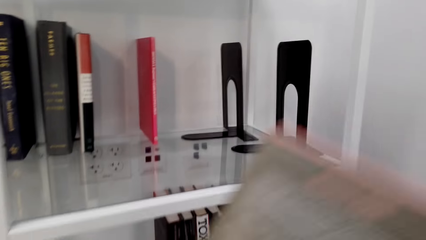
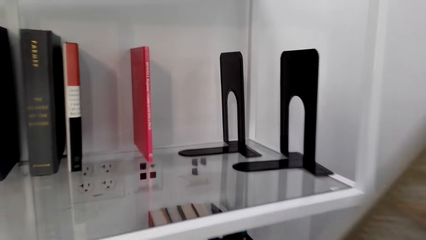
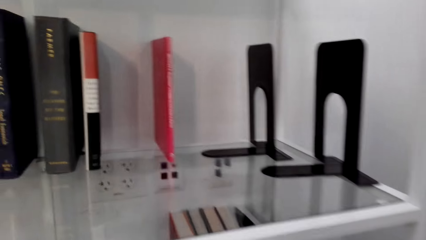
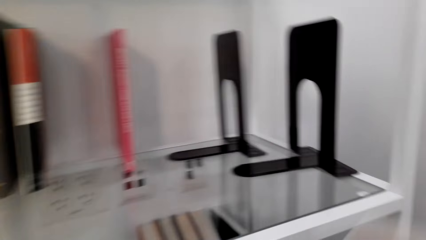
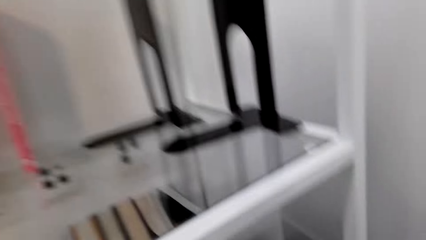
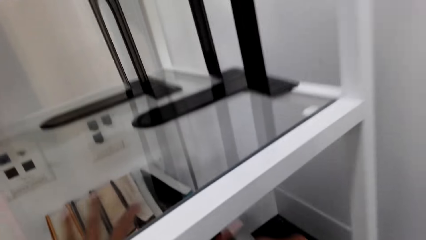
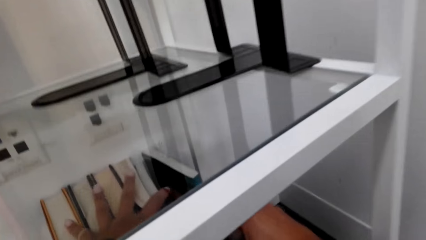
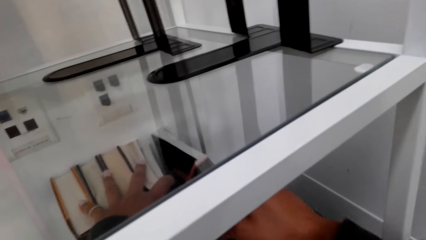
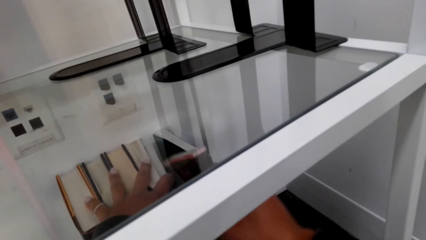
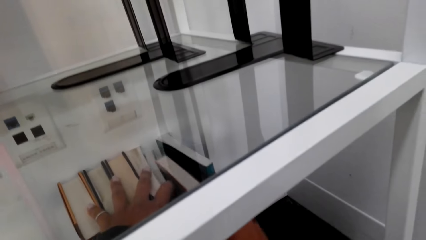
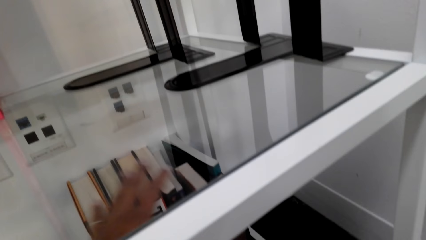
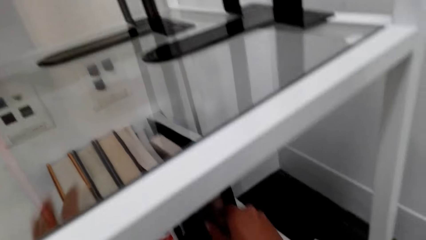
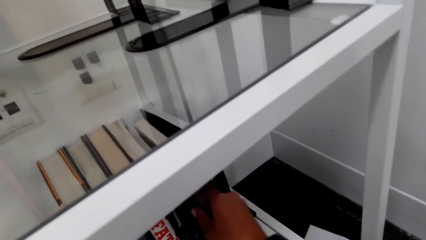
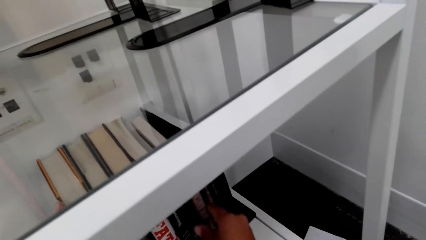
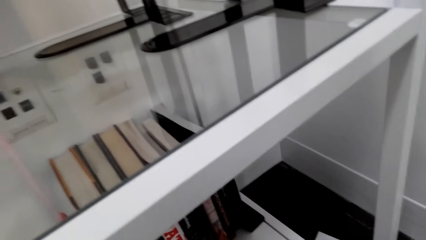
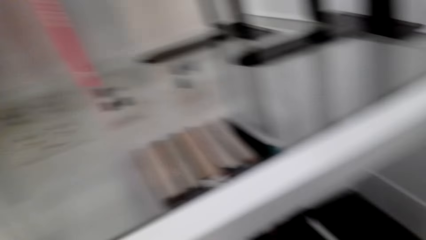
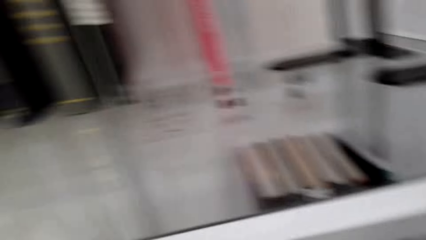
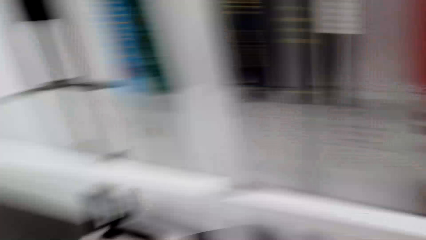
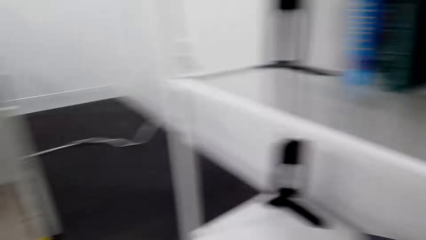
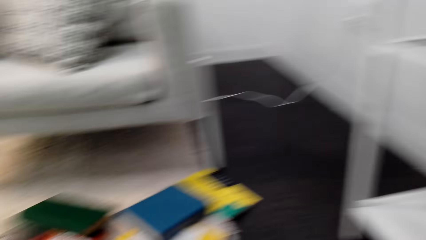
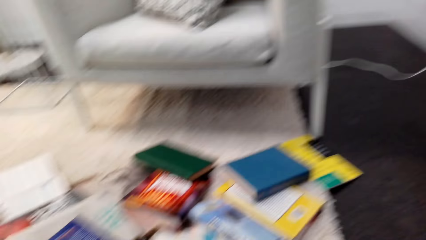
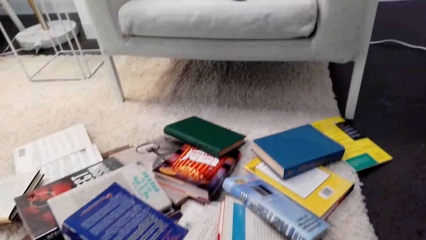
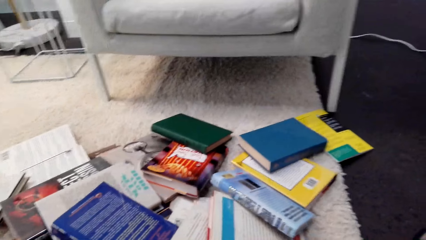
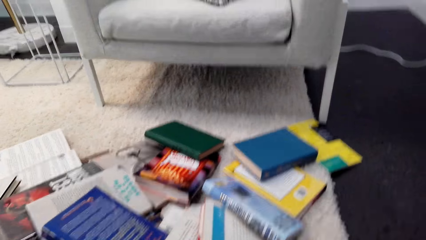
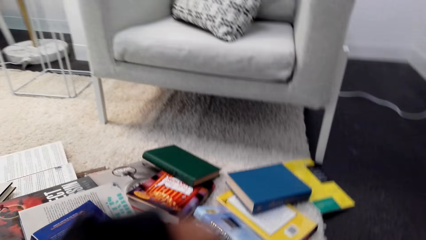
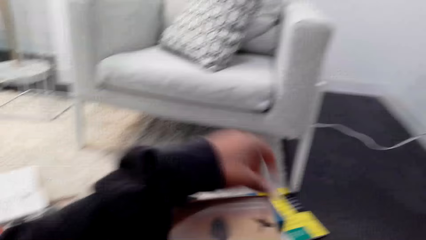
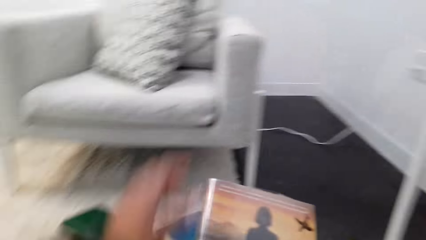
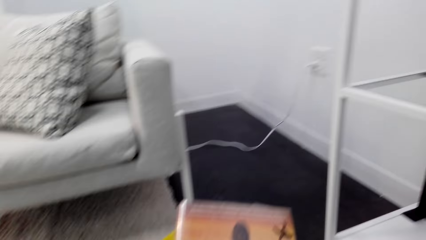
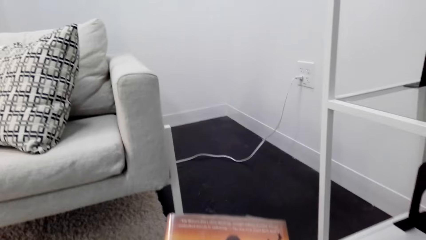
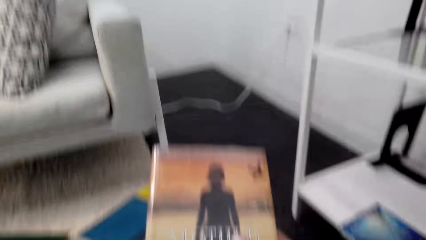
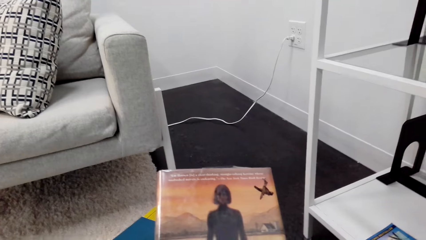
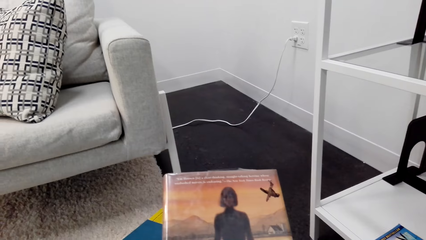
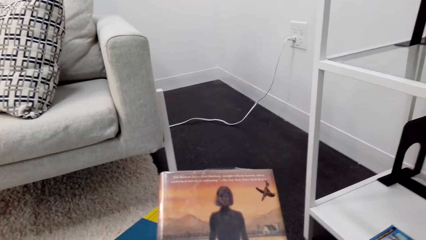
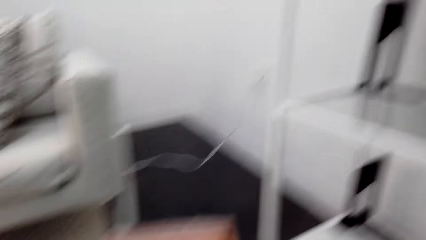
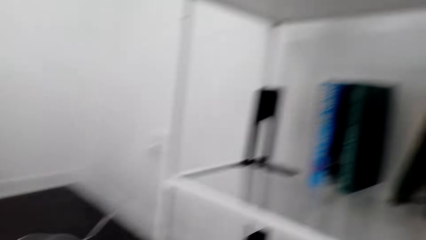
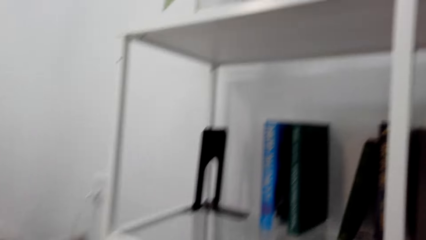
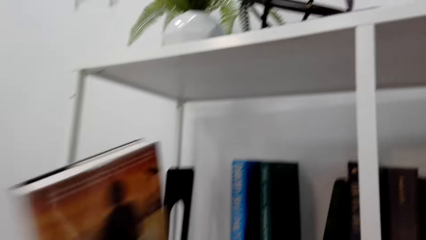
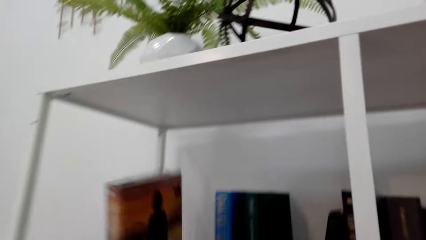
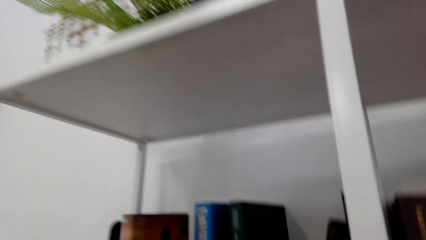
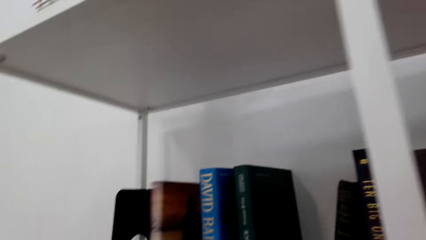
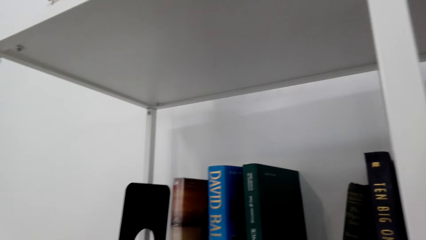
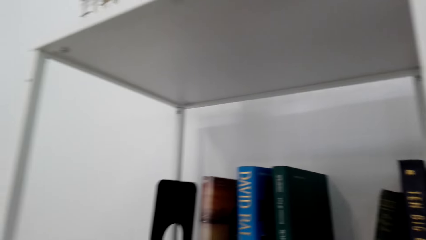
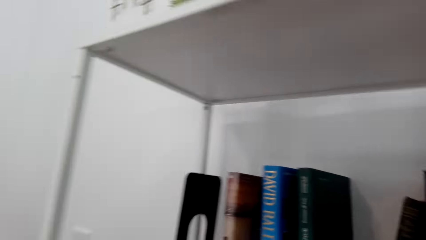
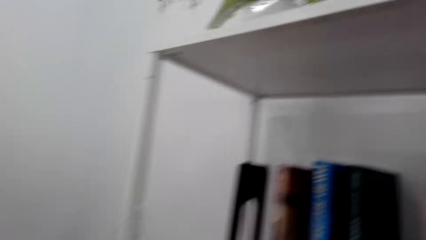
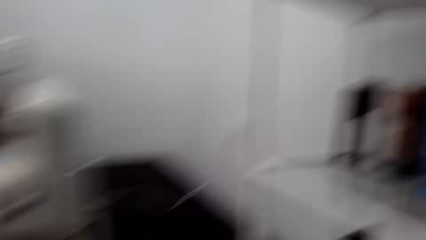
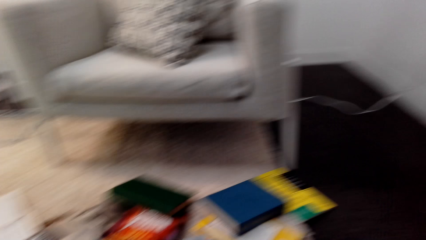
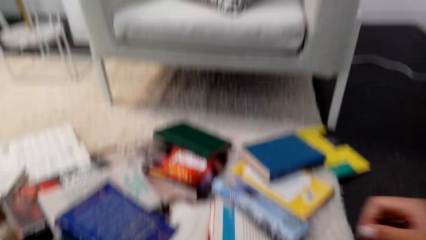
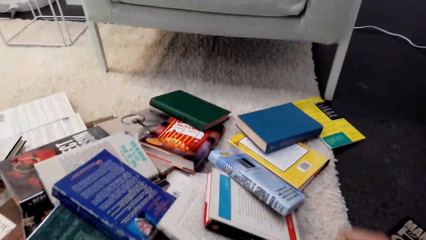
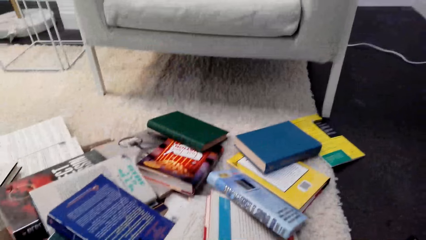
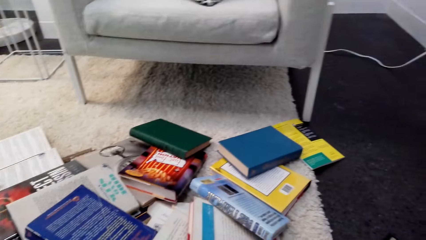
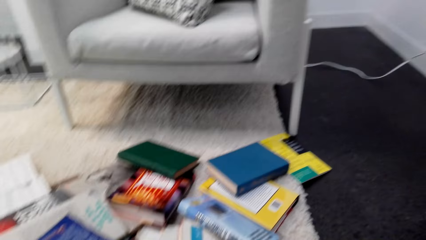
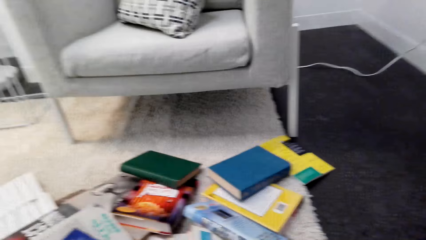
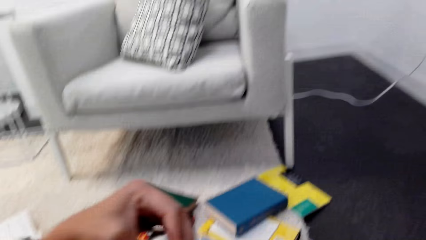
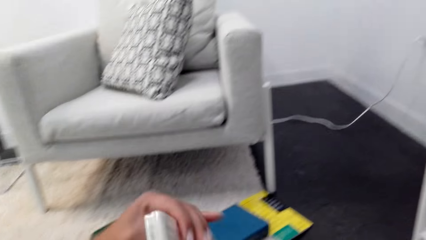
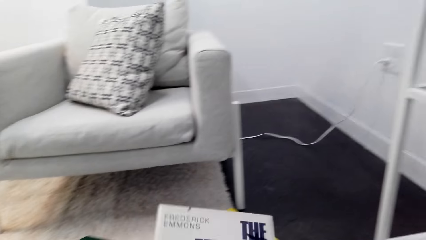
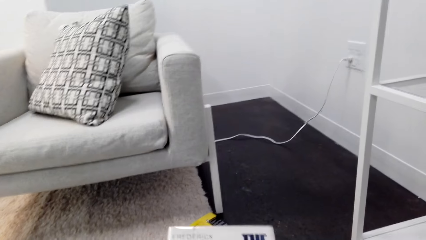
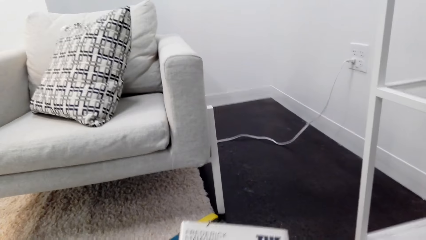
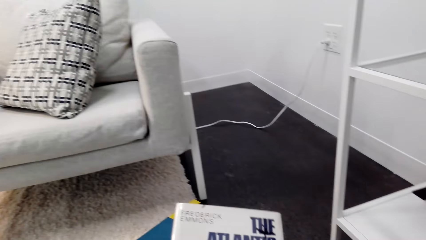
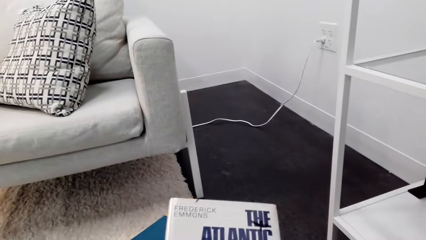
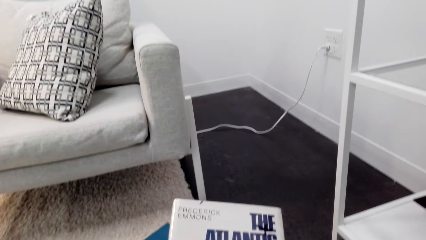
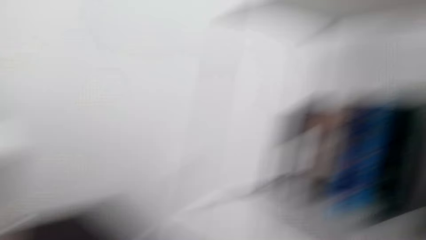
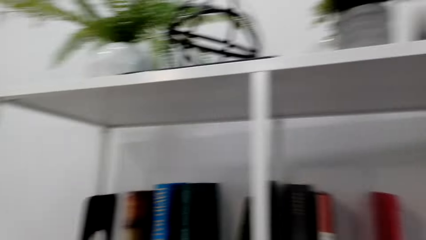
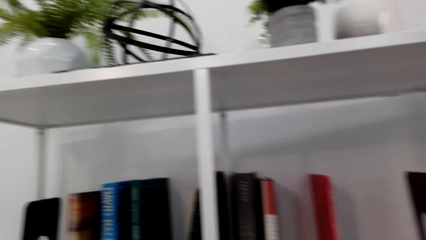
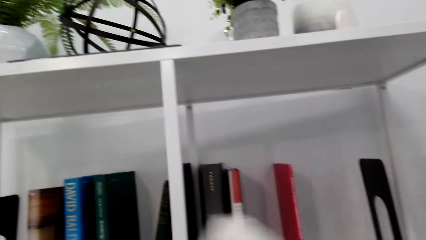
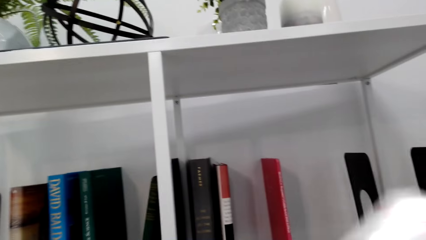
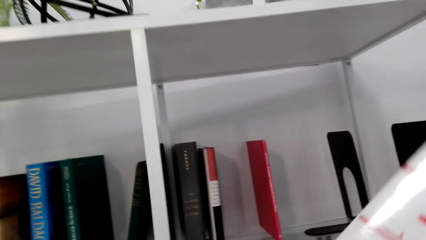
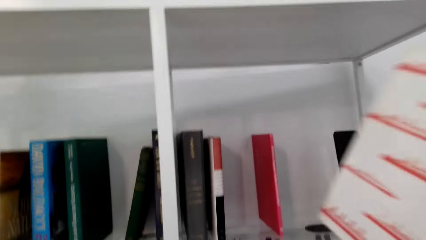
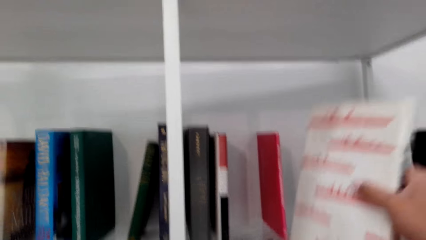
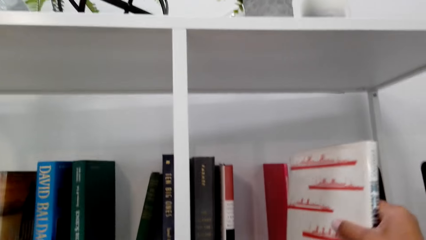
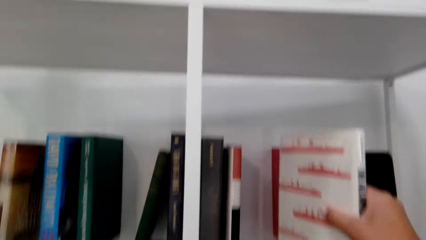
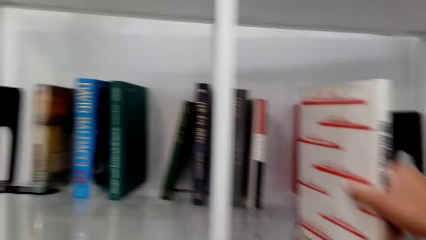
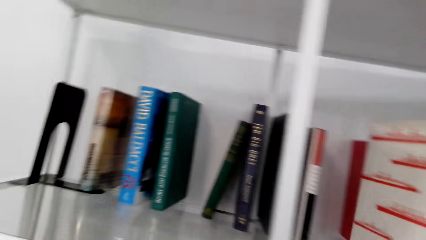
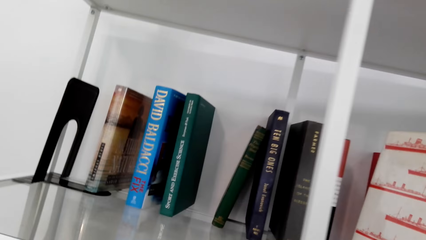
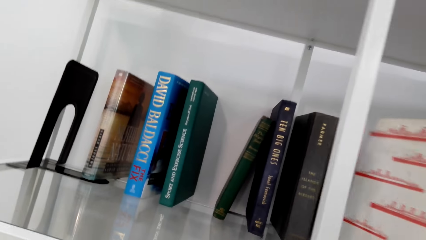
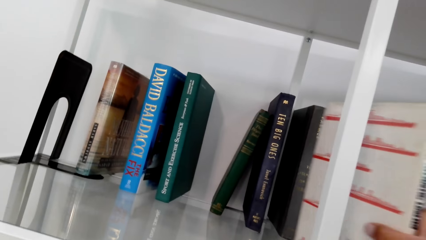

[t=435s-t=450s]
The camera wearer places the book on the shelf. They turn. They lift an arm. They pick the book from the floor. They put the book on the shelf. They look at the books. They pick the book from the floor. They hold the book. They put the book on the shelf.
